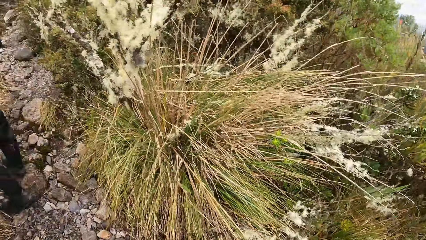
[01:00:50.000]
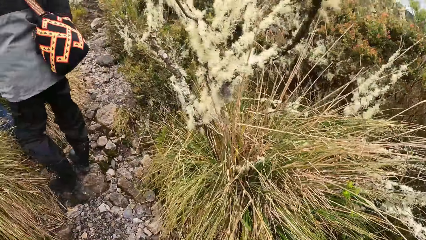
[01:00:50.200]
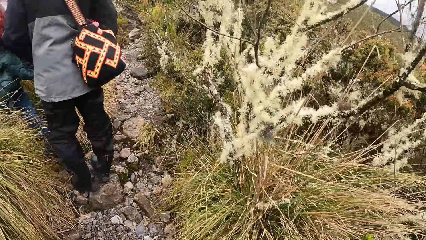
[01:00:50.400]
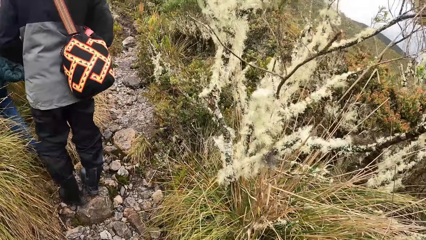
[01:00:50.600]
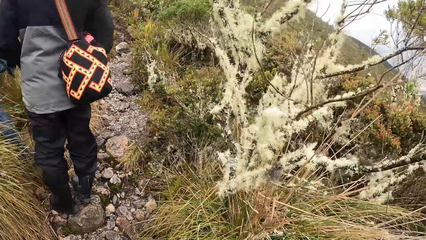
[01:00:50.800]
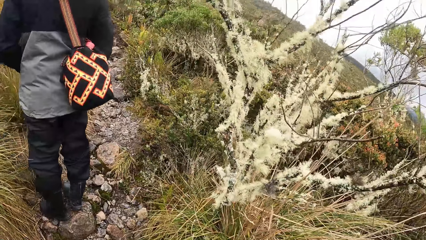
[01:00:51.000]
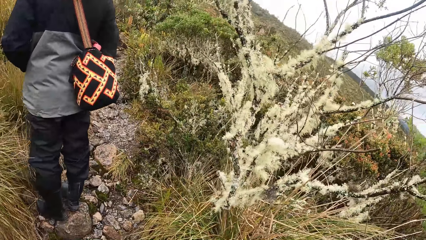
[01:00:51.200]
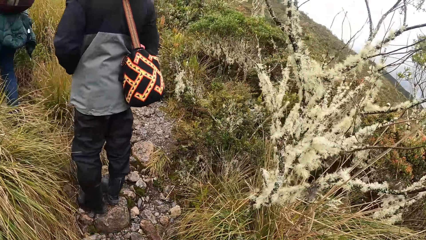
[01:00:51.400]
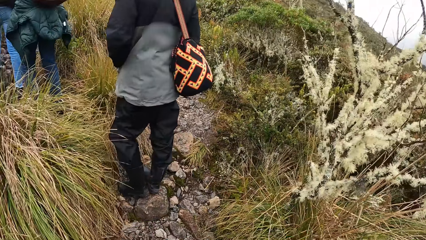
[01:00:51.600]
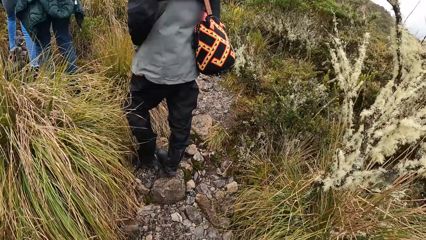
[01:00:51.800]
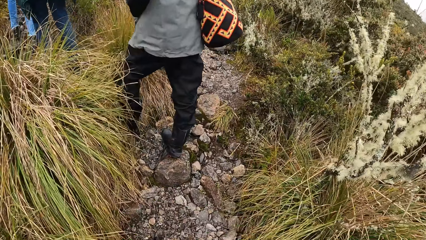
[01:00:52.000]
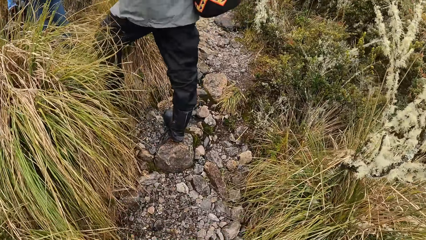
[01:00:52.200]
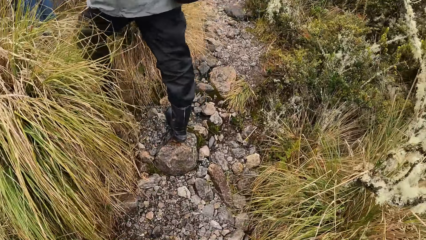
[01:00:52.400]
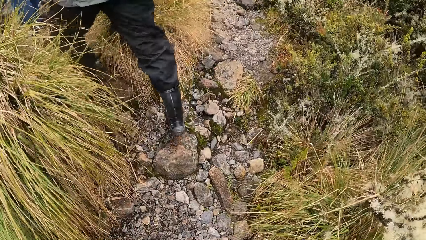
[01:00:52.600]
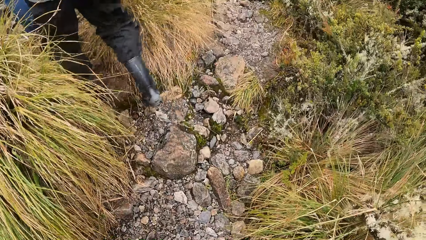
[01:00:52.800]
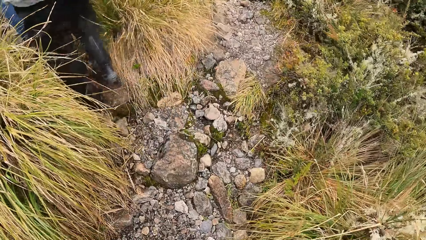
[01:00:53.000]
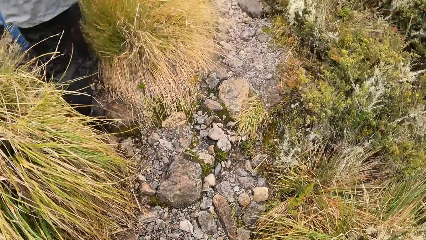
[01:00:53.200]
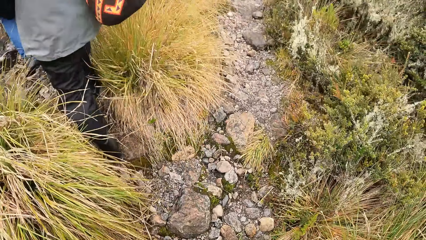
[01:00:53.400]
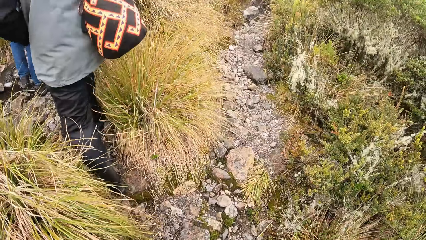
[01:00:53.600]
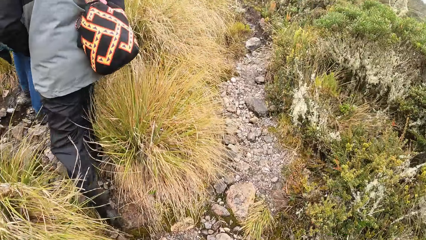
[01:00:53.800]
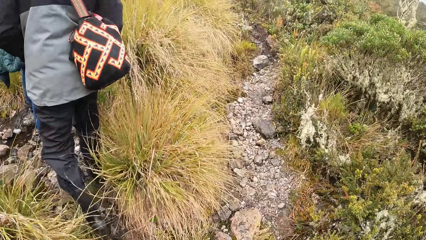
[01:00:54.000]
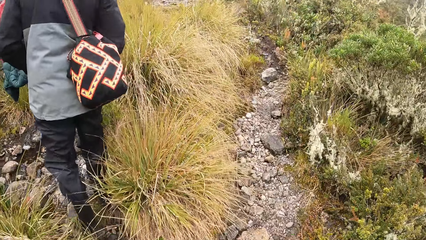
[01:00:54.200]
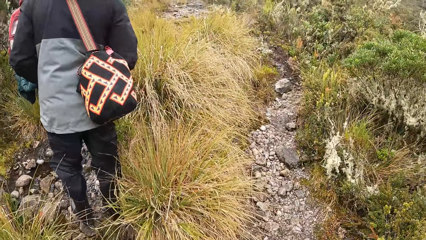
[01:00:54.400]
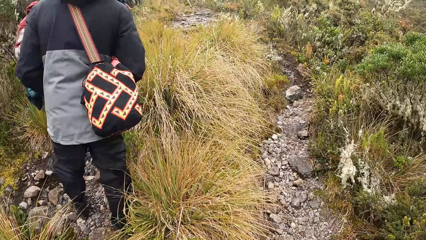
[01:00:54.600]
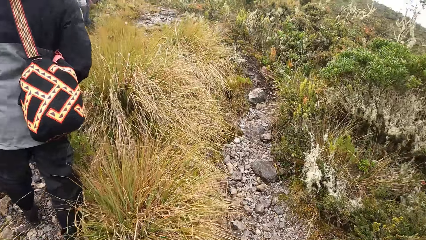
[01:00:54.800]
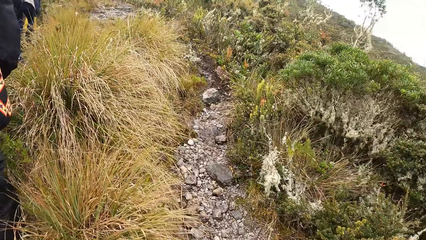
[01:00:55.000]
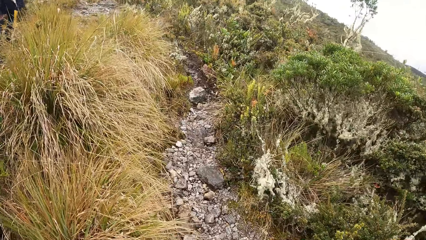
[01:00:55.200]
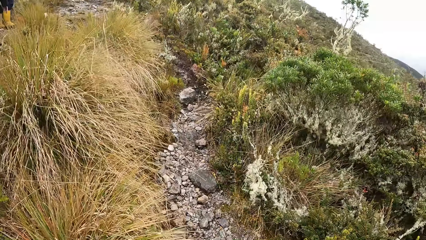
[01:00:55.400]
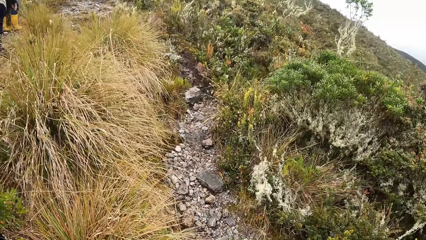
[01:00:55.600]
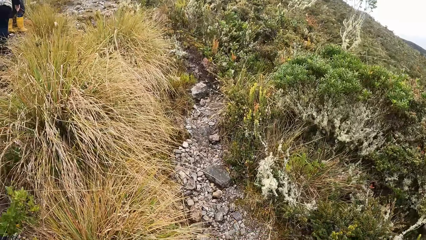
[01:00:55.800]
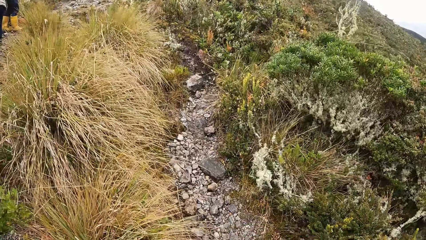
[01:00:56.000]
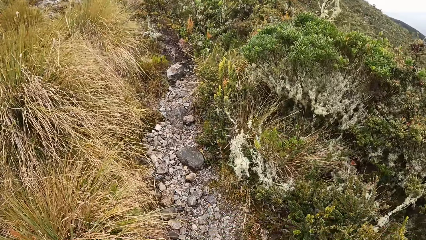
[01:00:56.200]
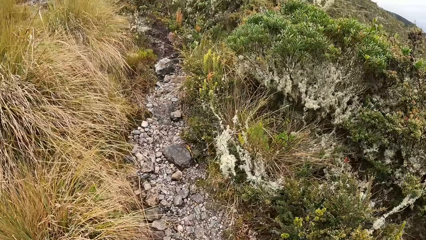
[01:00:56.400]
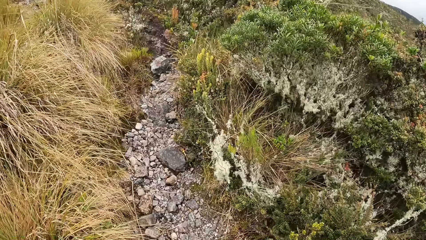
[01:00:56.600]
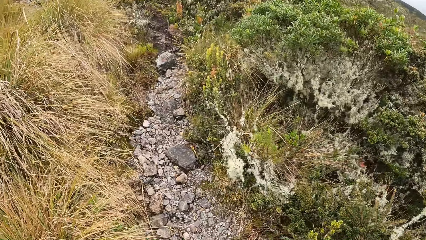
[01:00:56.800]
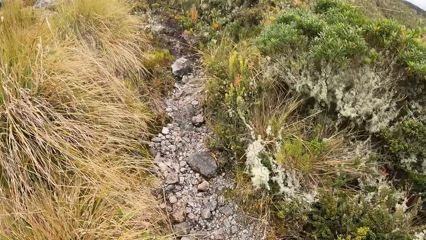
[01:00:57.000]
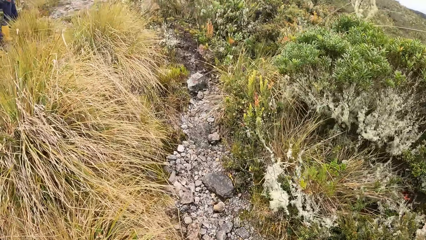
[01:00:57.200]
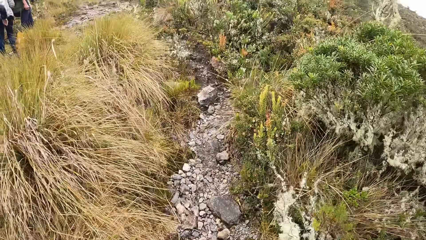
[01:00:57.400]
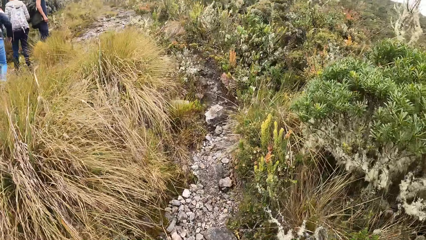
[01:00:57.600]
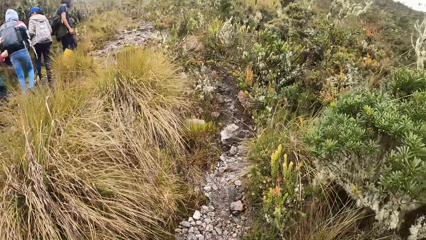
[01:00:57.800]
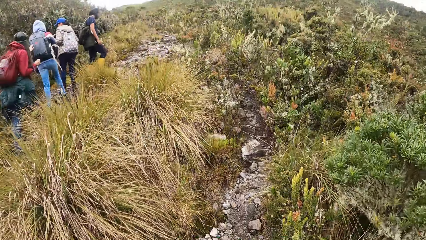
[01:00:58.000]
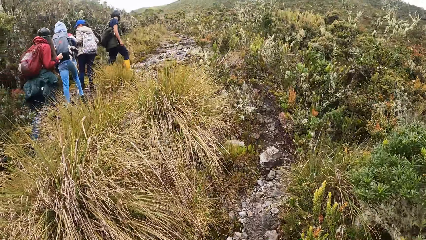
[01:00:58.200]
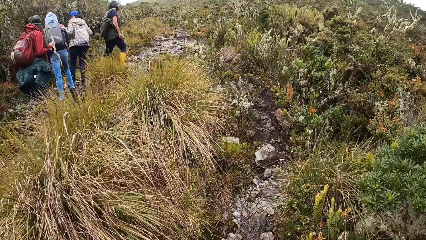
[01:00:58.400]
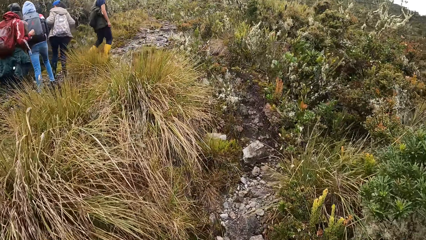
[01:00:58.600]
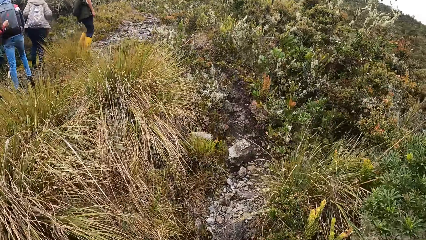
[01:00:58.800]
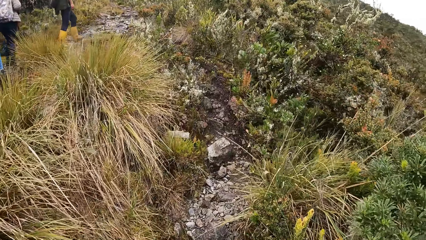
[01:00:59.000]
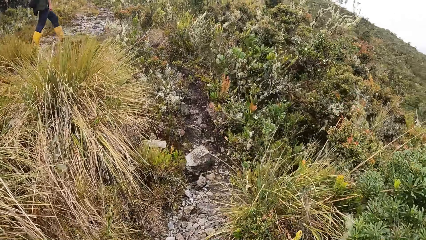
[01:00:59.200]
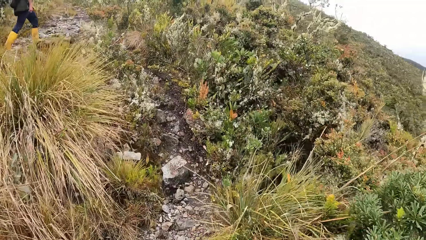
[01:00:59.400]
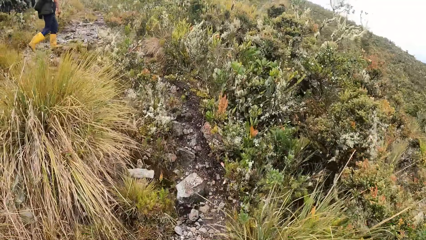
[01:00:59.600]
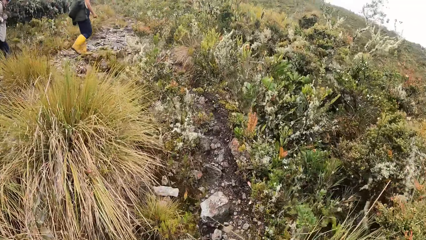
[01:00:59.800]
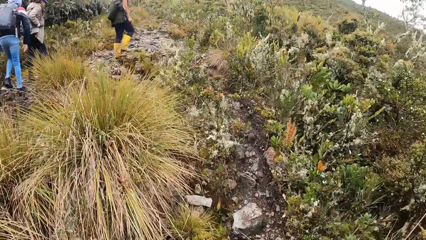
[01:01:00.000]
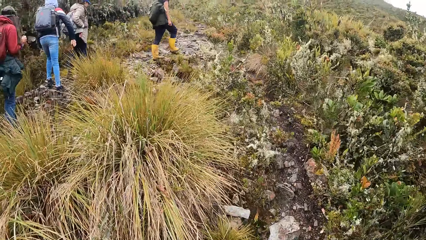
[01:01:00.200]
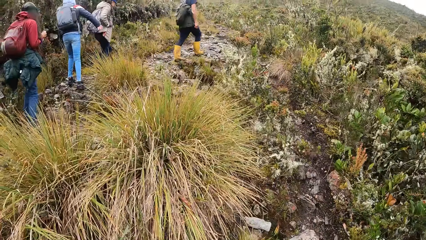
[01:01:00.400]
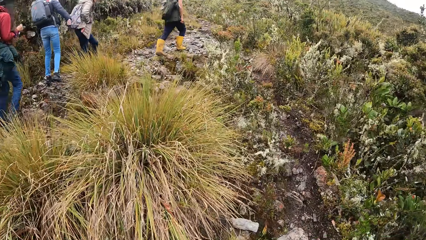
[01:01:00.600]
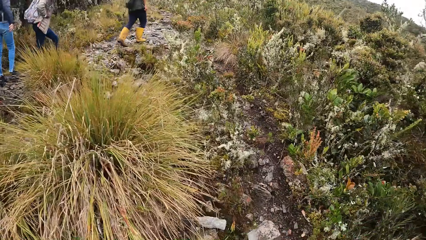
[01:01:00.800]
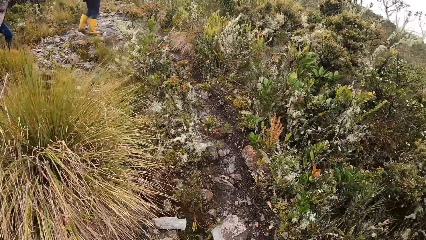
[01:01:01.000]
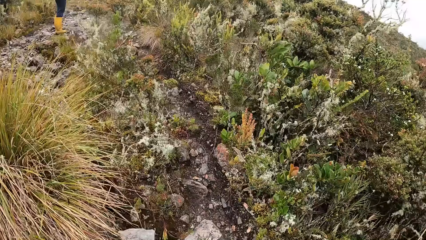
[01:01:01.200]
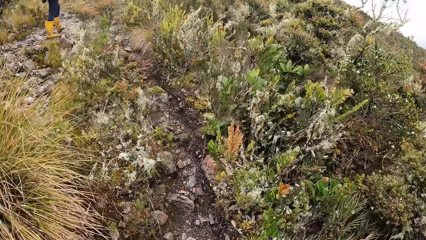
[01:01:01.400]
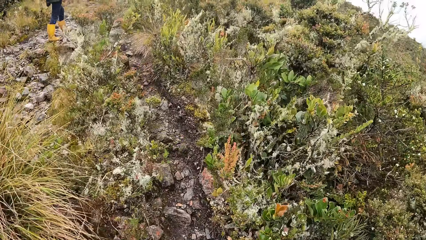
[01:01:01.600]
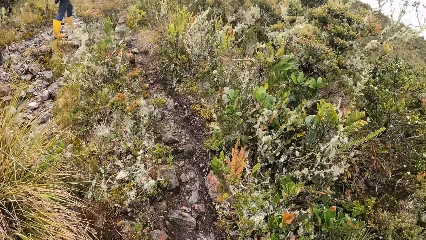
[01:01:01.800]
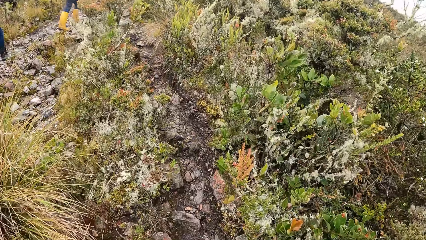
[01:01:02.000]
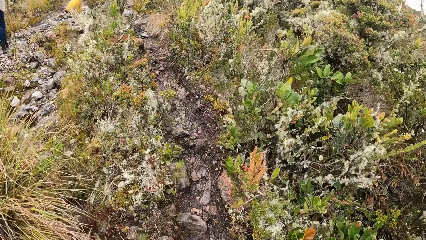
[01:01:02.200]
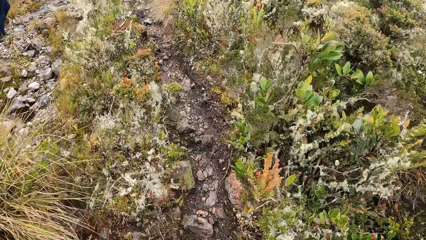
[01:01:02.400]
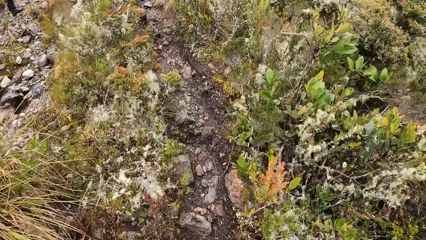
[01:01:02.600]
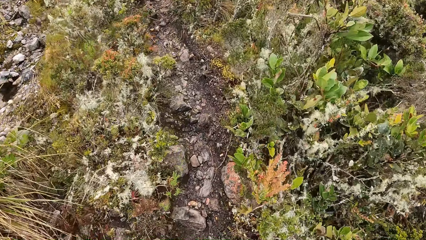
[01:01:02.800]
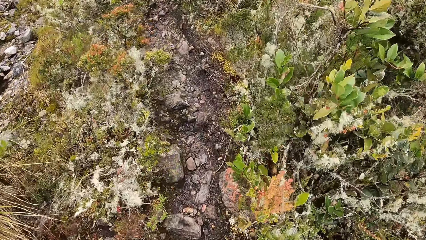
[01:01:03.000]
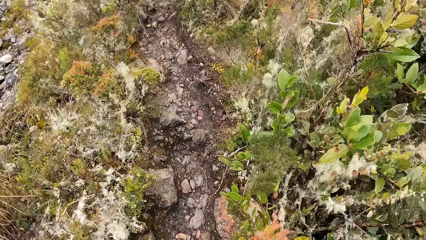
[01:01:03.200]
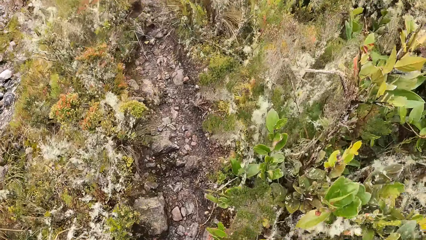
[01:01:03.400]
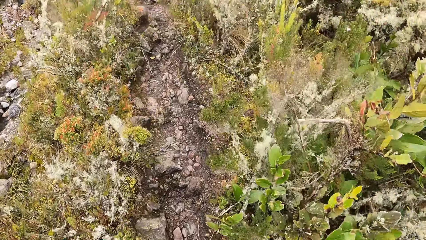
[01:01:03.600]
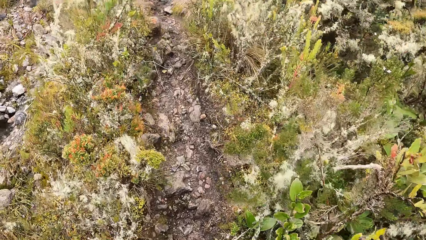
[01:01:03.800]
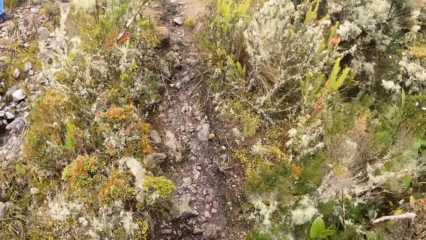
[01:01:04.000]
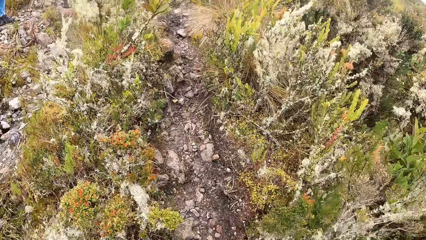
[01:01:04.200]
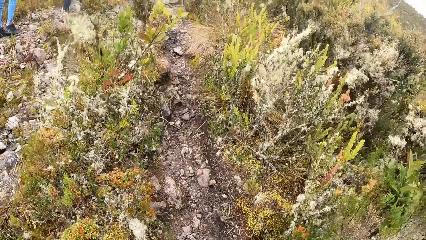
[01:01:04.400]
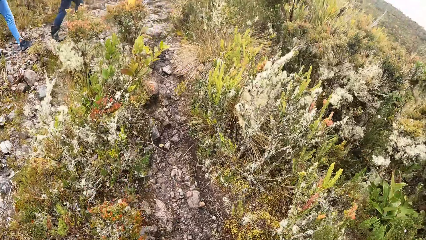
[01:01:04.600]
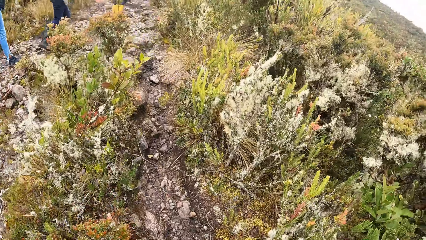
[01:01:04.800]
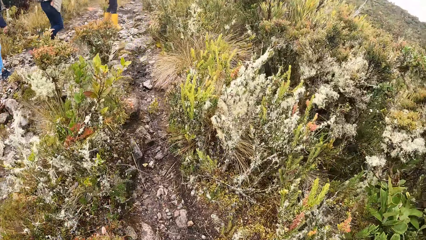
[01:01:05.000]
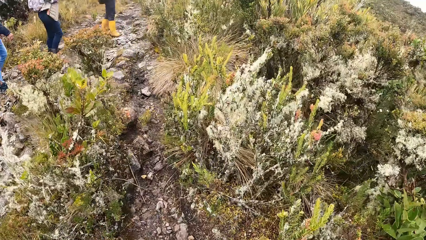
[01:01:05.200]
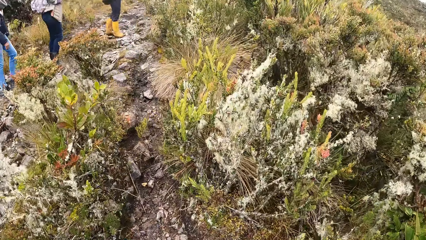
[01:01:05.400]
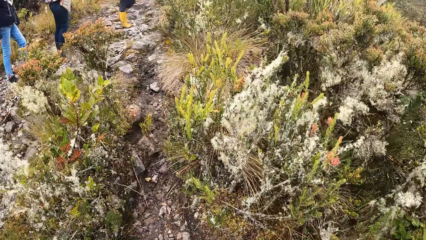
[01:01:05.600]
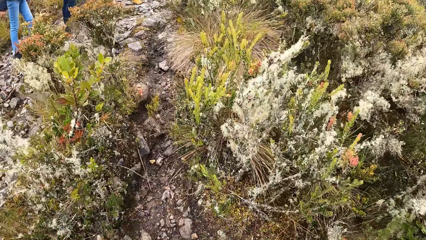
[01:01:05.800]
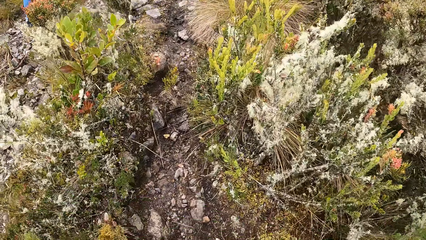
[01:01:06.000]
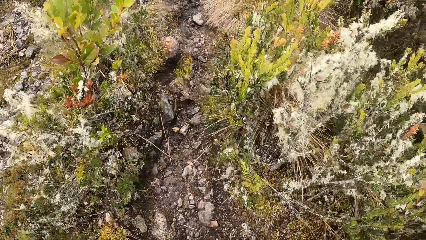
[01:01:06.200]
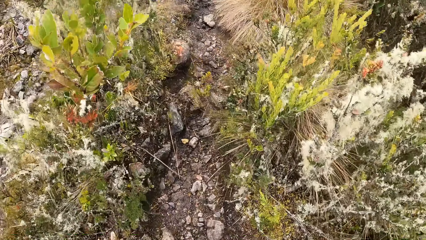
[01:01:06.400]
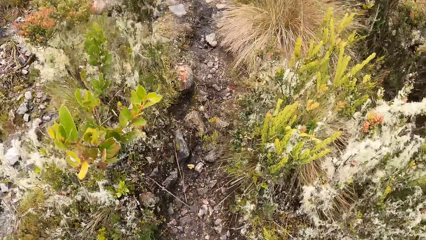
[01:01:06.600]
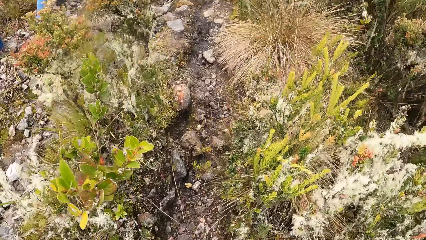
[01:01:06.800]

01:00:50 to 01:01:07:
The camera wearer looks around the field and walks on the field.
